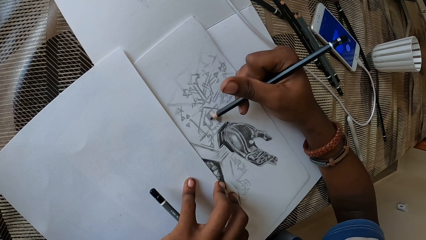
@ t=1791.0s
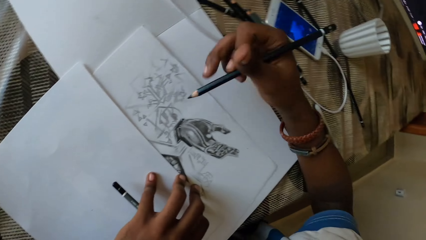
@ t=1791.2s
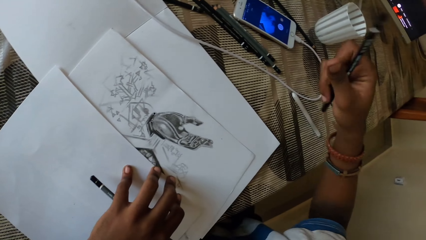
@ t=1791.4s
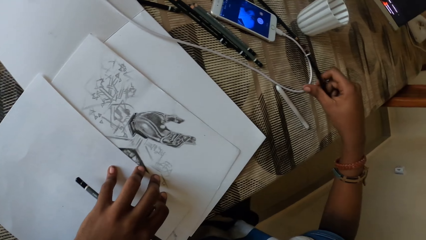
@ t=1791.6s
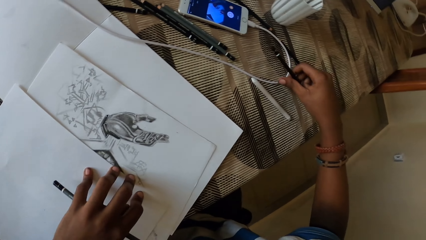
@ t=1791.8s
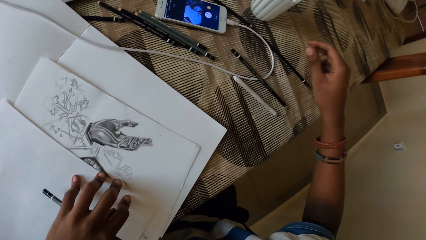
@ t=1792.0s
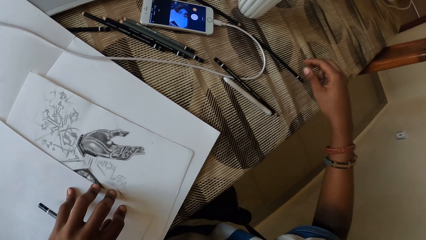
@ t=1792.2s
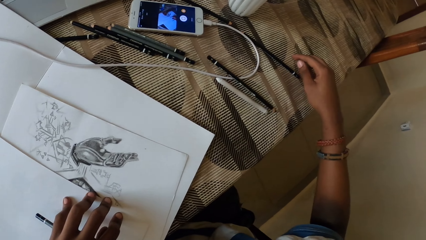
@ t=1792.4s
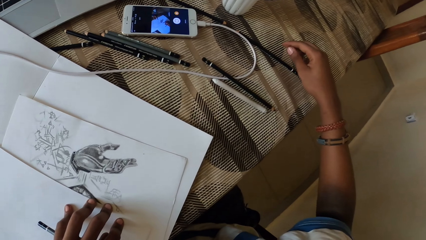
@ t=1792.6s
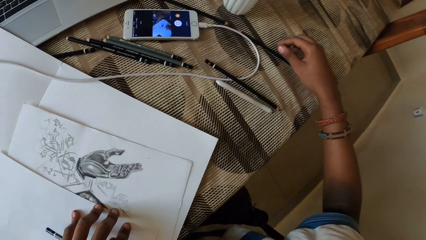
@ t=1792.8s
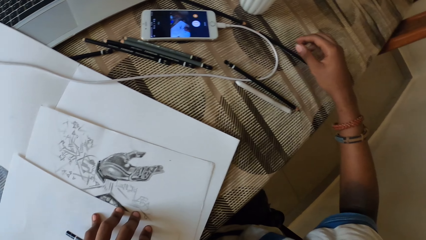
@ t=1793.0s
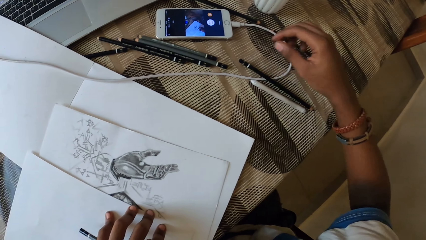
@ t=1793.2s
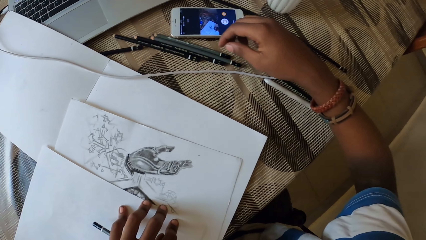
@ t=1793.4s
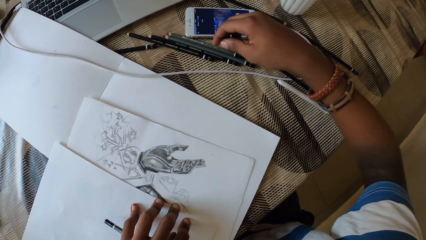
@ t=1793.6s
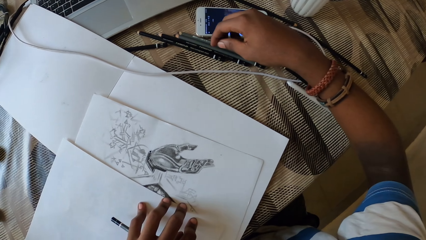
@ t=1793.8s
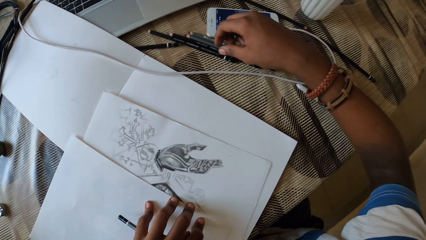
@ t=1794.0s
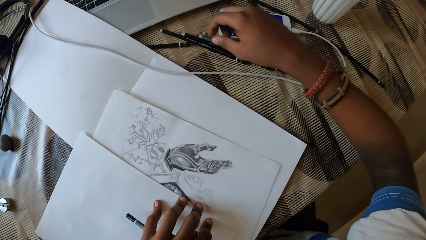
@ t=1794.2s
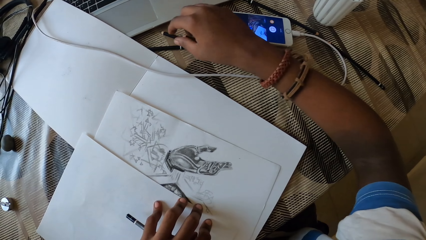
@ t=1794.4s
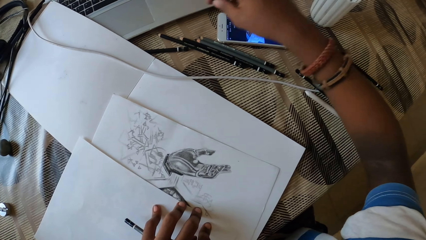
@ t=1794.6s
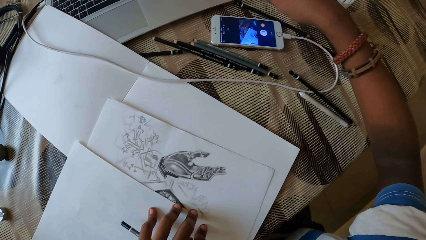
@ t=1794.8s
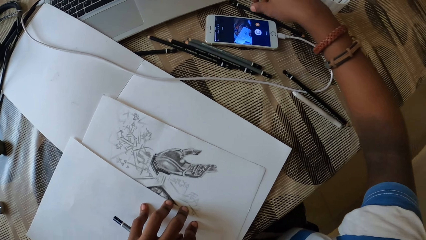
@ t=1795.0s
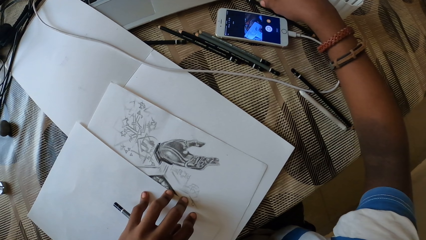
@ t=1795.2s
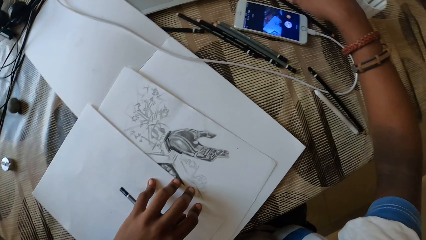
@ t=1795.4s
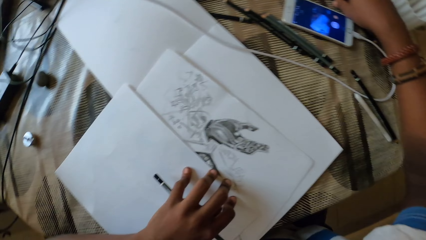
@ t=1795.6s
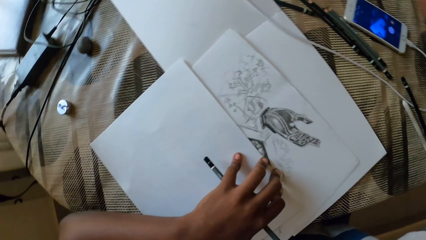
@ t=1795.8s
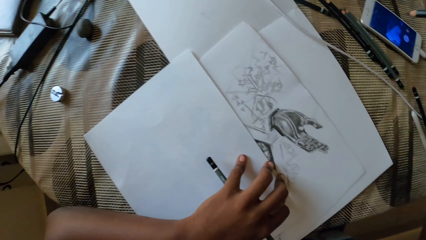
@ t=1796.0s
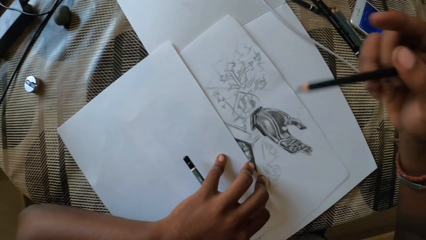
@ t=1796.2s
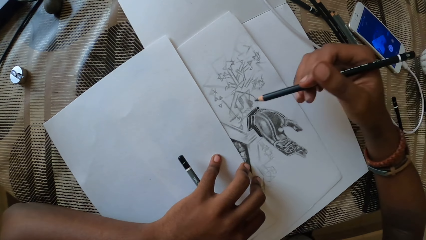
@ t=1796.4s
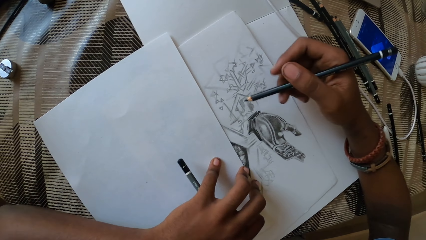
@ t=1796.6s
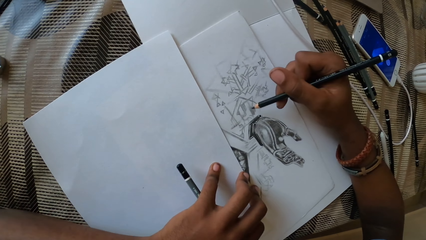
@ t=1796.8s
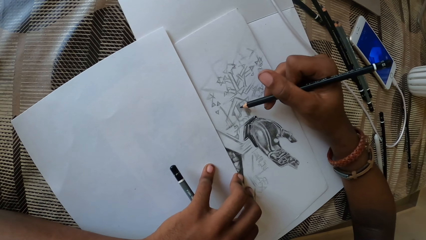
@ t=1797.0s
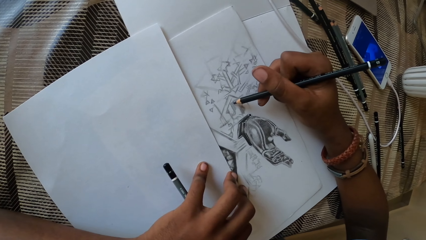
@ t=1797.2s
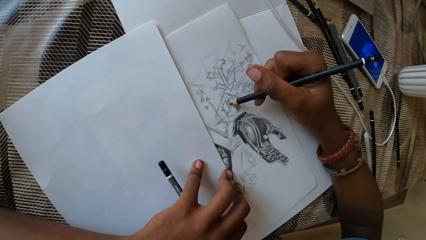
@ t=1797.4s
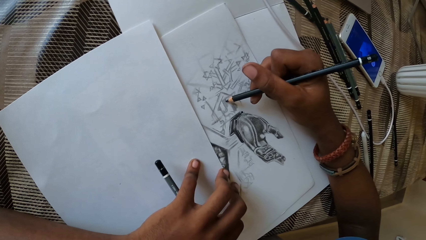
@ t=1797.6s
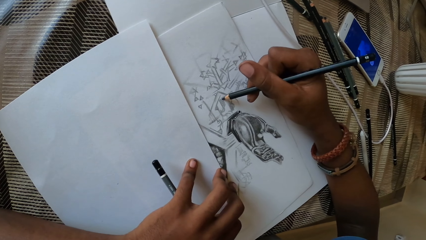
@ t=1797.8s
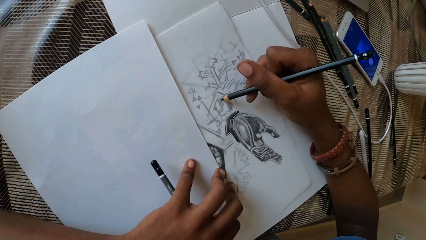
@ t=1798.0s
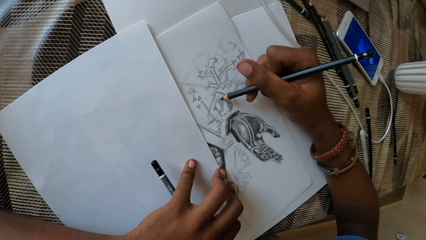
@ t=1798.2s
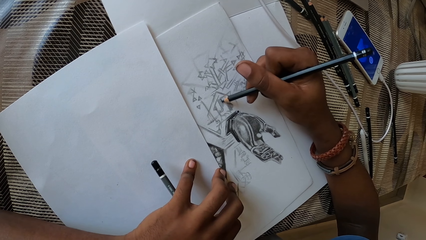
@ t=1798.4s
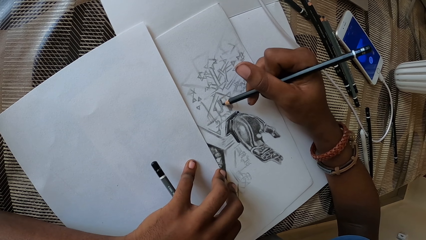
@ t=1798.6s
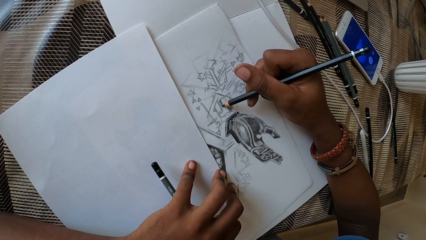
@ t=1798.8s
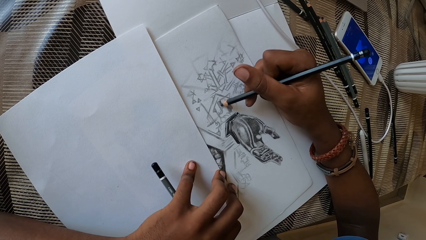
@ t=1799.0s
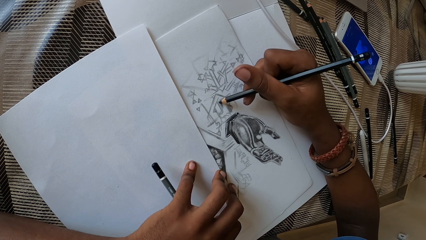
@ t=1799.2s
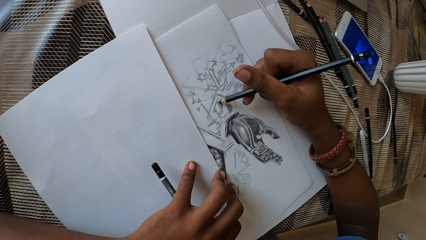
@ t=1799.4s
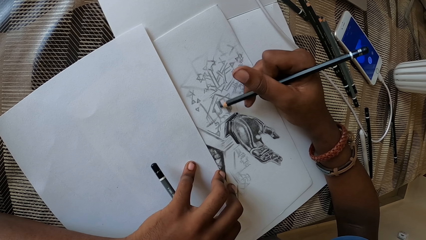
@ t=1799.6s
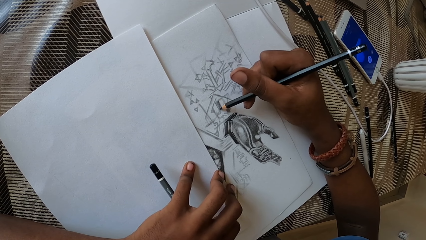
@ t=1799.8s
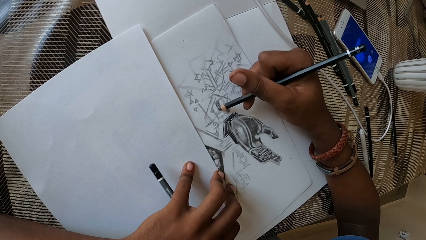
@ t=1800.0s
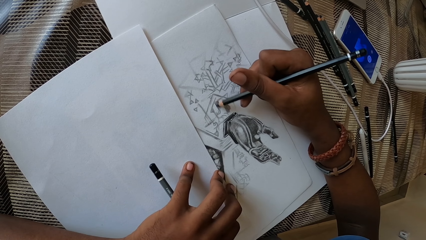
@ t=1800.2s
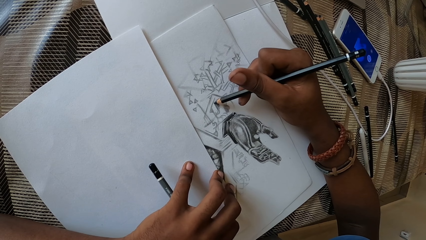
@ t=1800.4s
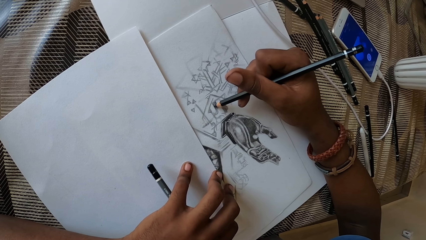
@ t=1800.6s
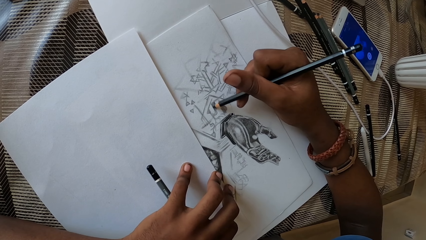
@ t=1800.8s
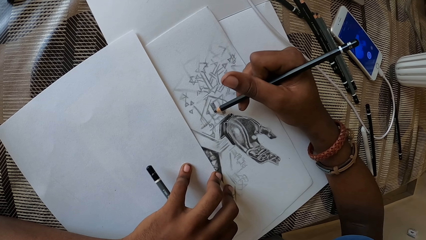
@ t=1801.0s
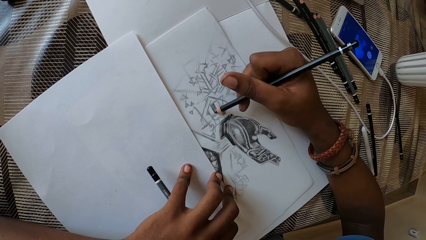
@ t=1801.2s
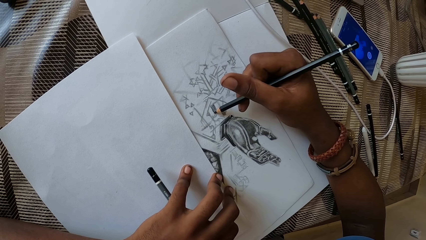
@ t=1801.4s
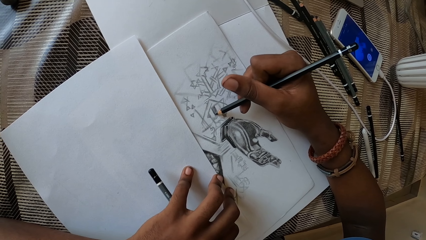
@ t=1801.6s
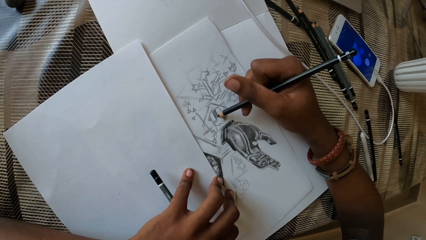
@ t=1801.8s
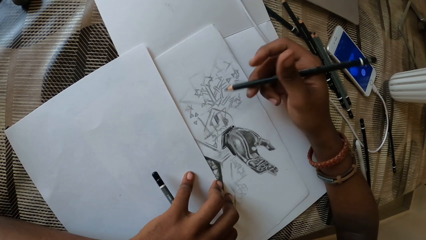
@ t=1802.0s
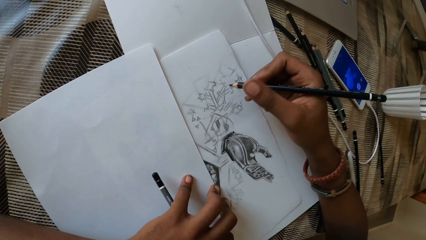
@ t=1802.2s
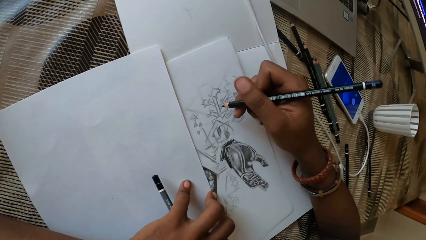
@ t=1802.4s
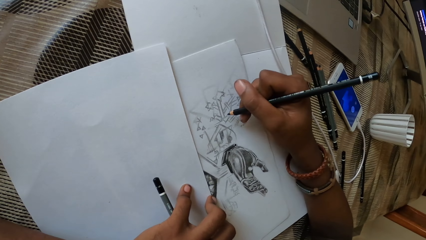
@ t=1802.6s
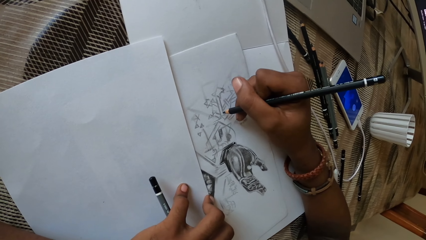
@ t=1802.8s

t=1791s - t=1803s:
The camera wearer puts the pencil on top of the table. They stare at the pencil. They pick the pencil on top of the table. They draw on the piece of paper with the pencil.

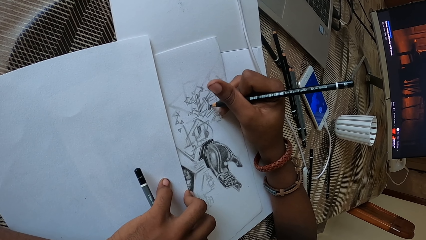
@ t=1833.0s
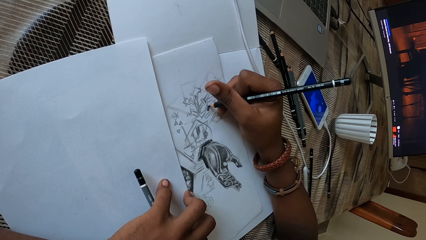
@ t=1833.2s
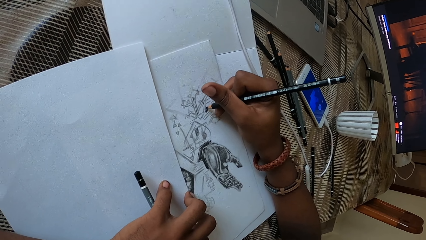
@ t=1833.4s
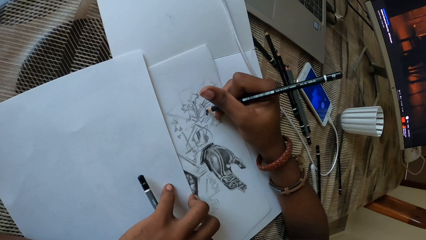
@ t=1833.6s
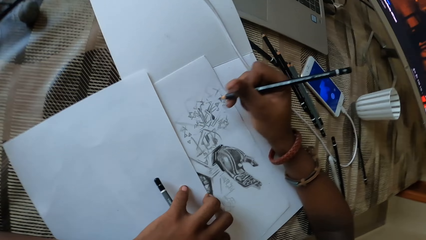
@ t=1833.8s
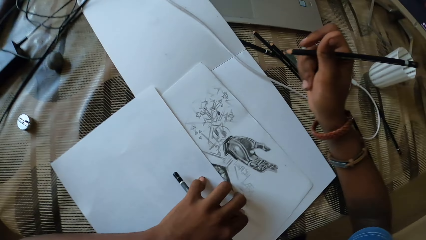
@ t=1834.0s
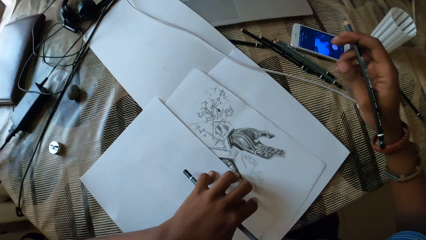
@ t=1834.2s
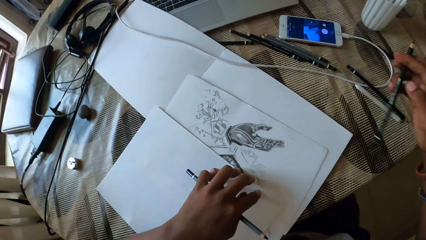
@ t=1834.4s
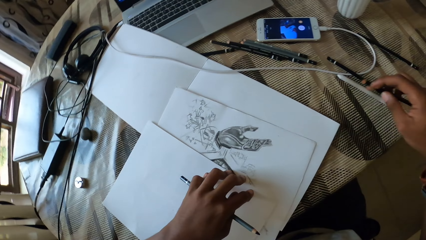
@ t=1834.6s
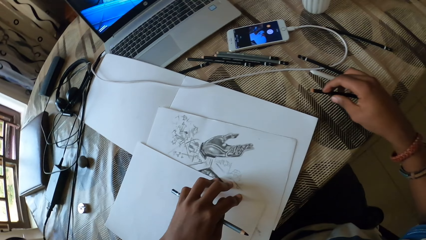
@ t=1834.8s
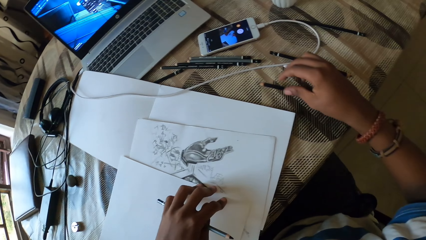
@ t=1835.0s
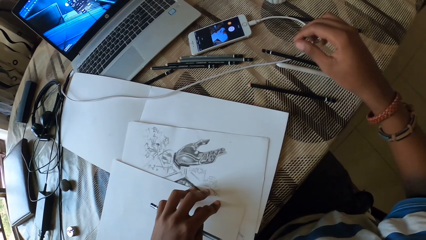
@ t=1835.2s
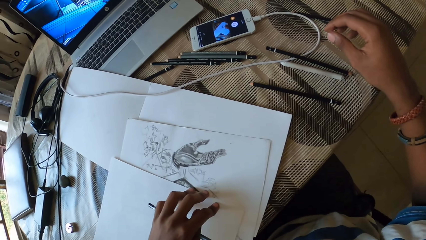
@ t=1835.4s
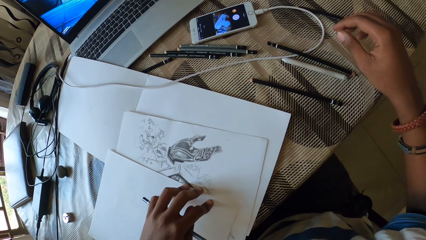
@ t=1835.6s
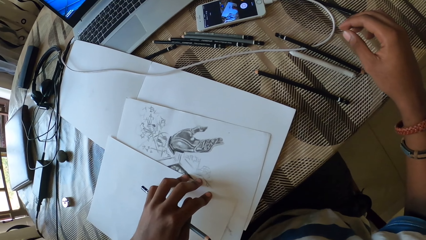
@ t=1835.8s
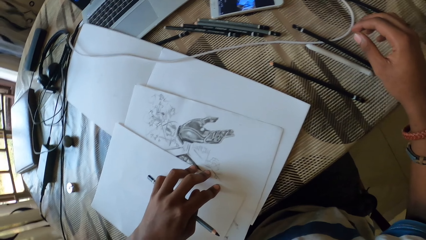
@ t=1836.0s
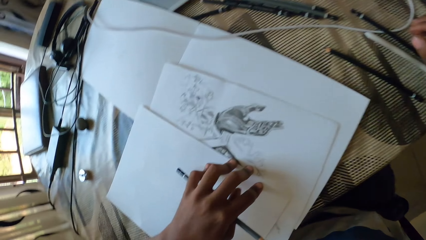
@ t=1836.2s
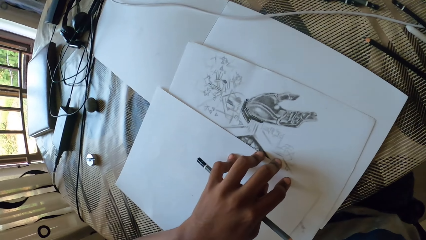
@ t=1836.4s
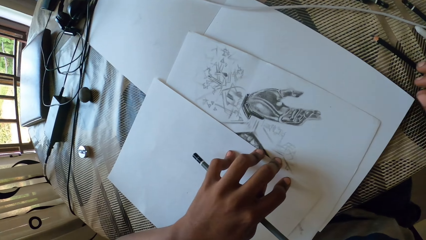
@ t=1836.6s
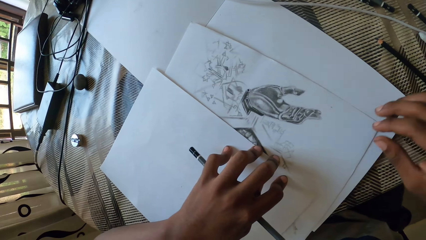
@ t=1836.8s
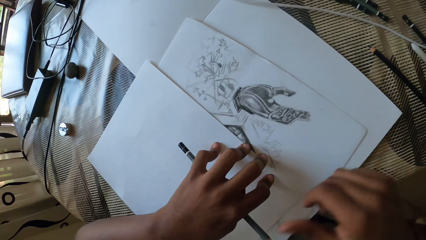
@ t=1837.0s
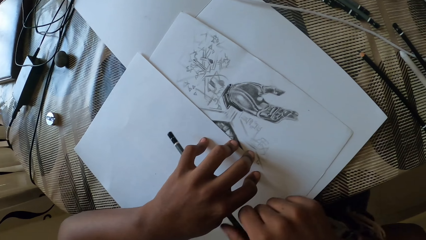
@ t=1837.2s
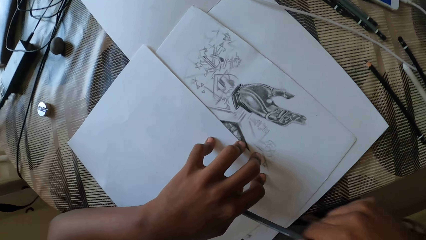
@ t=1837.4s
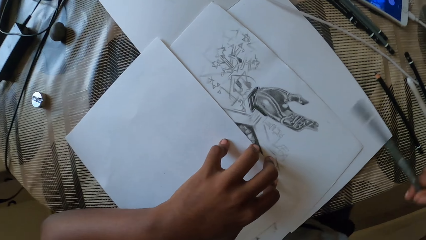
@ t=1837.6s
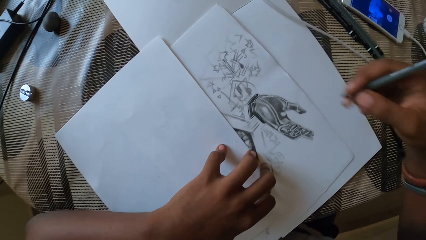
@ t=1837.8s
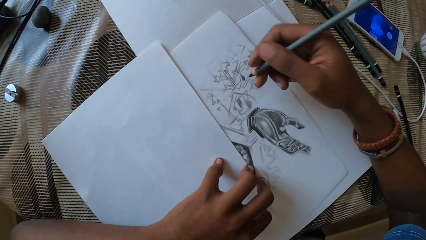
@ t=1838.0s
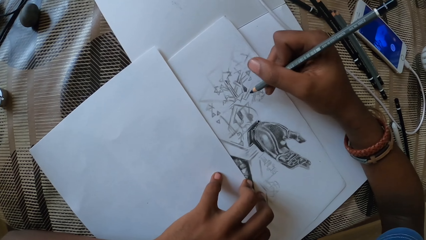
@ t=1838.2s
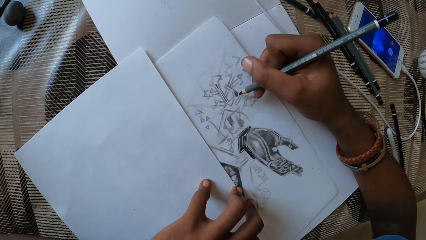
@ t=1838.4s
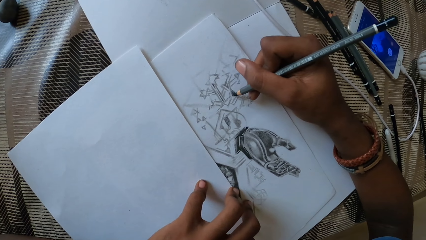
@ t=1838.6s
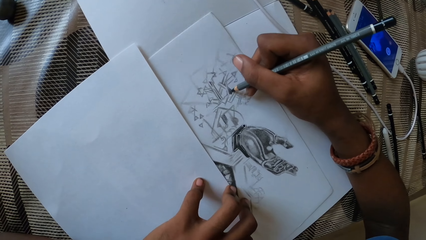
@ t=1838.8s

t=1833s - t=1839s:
The camera wearer puts the pencil on top of the table. They pick the pencil on top of the paper.
